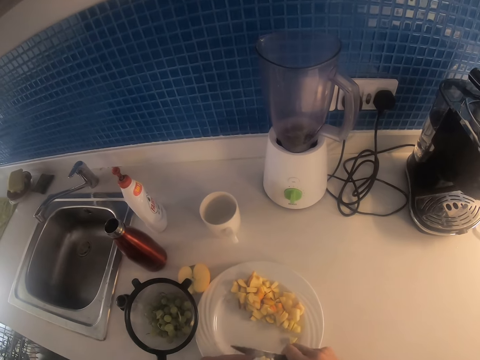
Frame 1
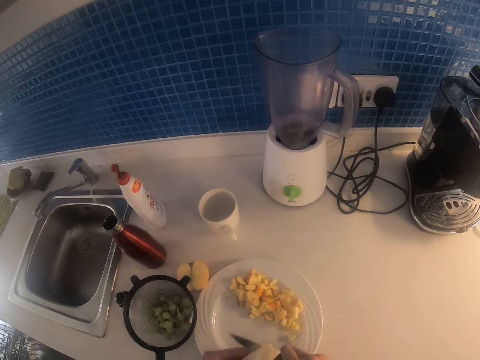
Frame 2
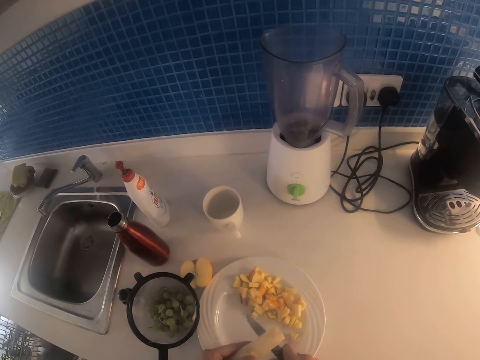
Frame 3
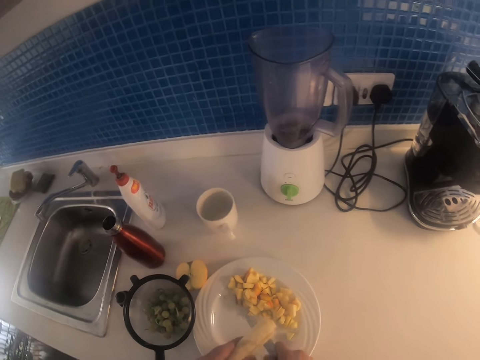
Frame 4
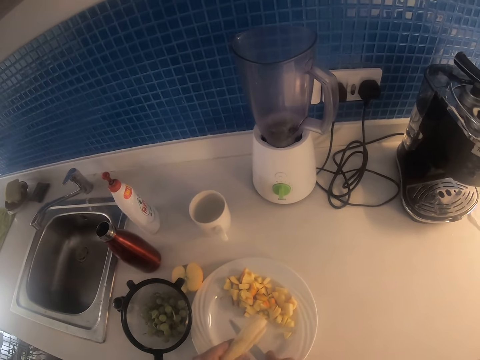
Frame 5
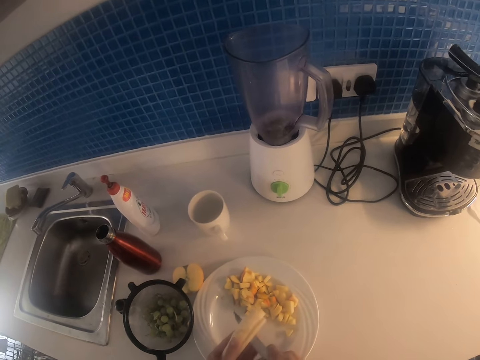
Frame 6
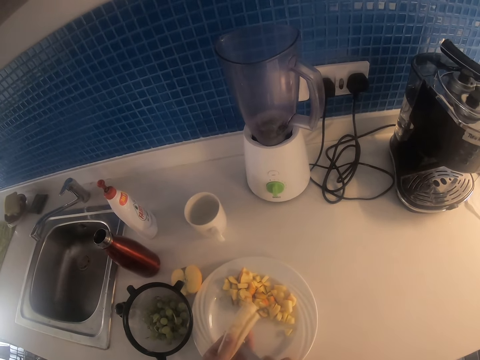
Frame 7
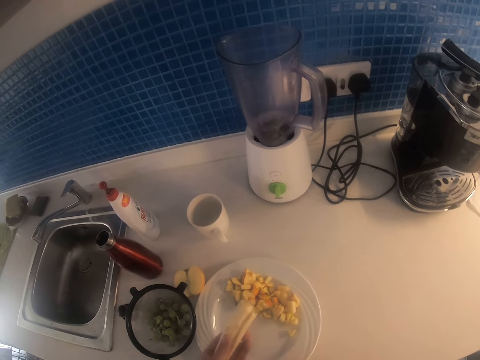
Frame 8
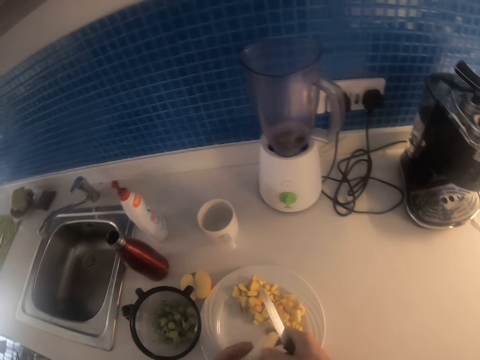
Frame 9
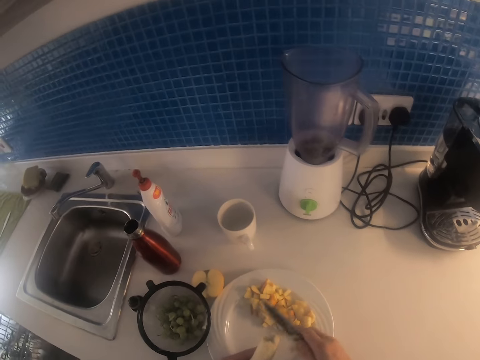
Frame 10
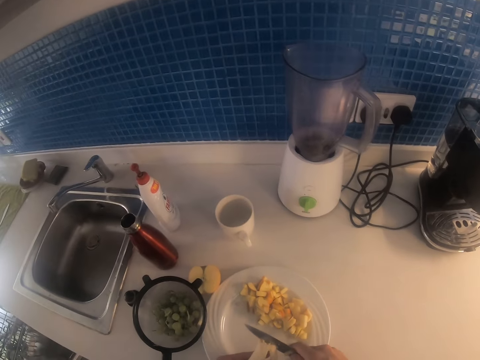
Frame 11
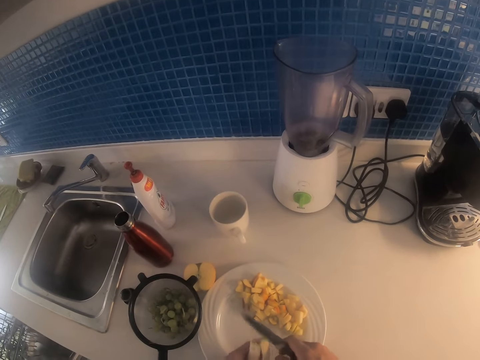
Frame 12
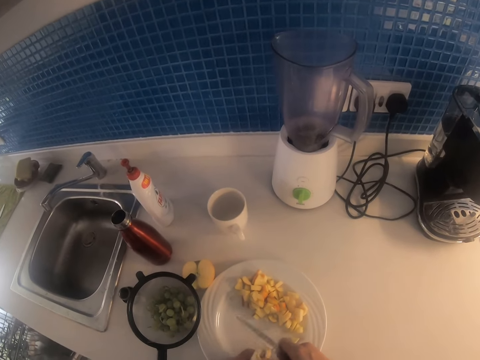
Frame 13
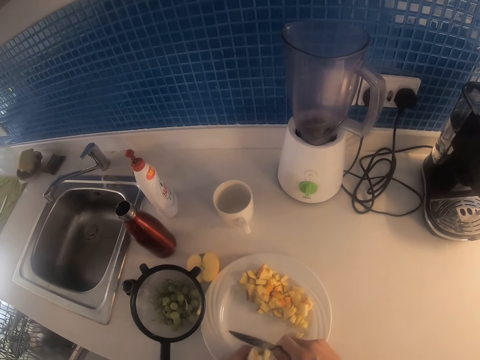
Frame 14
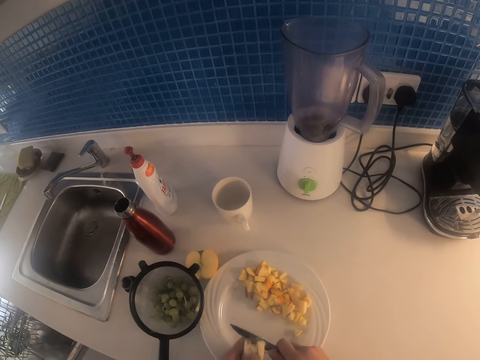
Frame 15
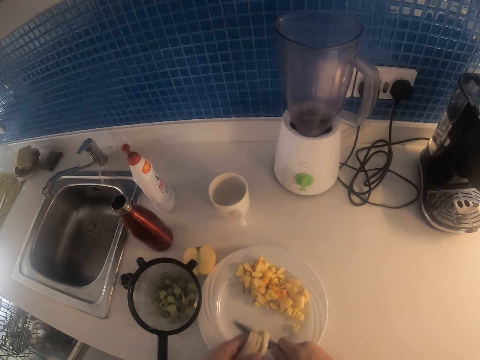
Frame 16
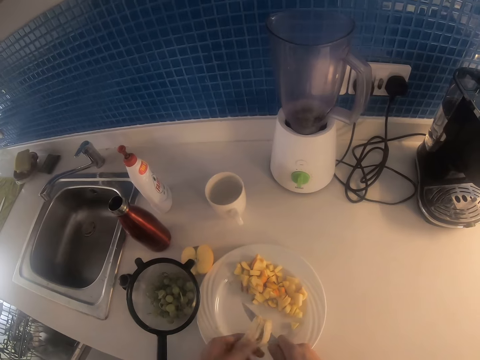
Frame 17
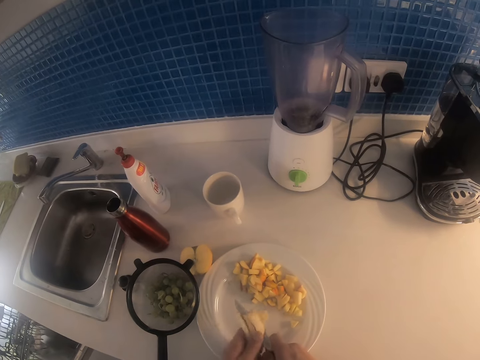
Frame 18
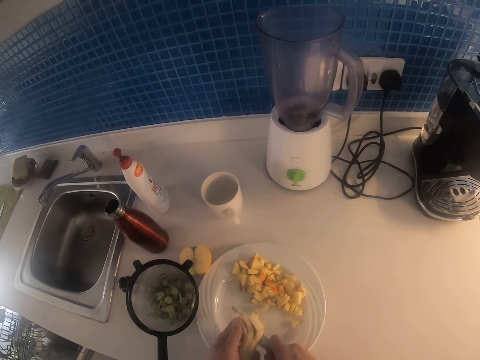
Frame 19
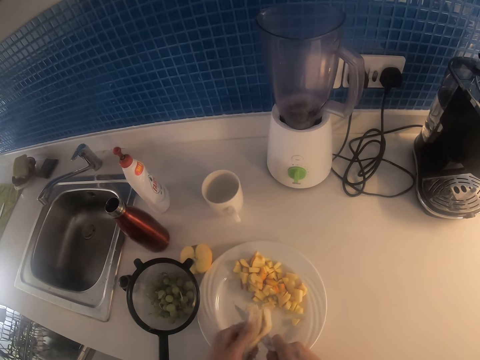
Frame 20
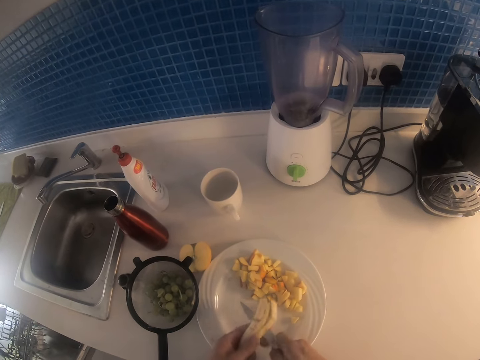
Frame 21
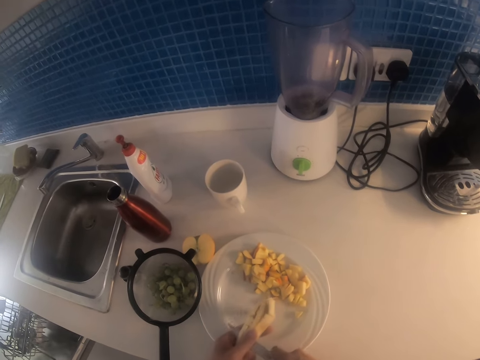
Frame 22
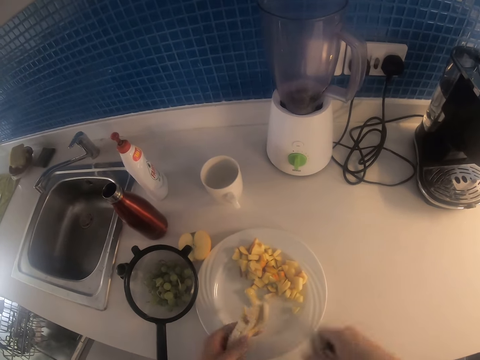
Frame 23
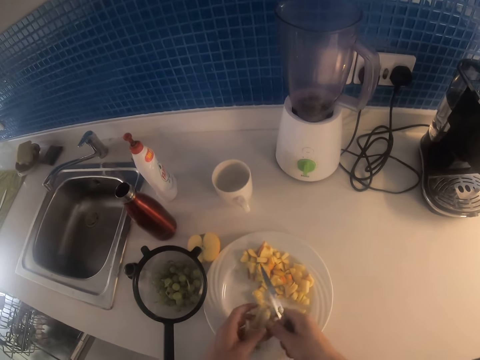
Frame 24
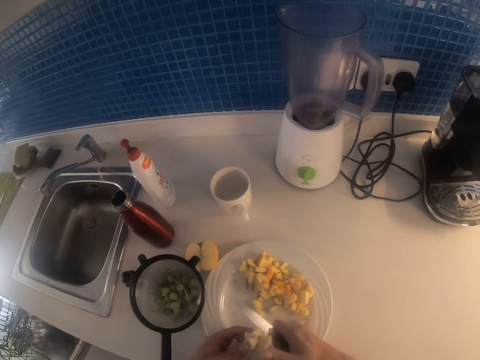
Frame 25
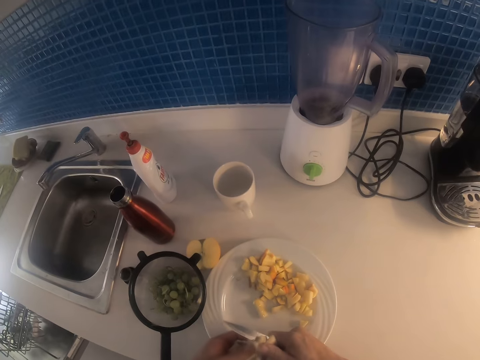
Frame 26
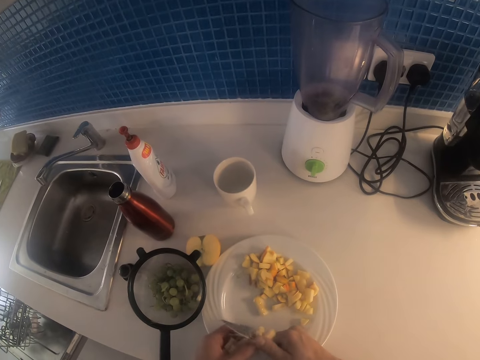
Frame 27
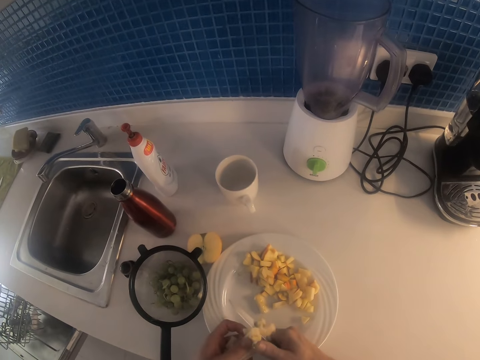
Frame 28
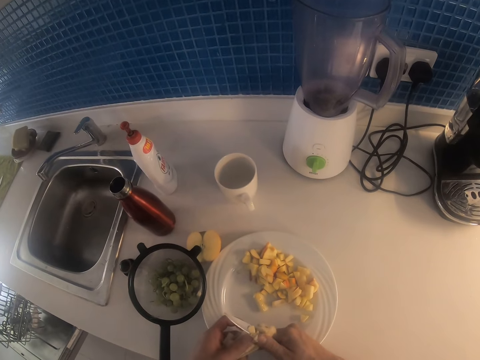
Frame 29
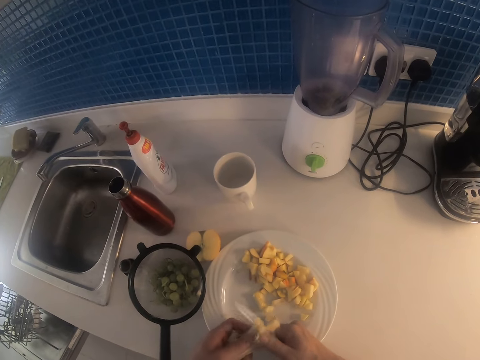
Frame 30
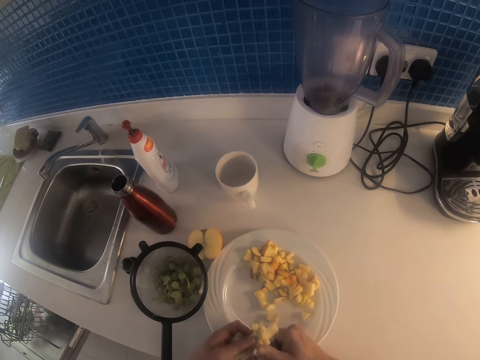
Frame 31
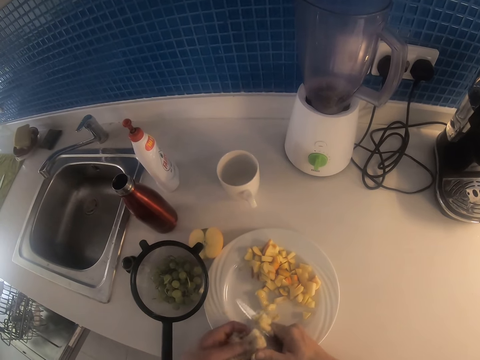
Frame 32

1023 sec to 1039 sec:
The camera wearer lifts the knife. They cut the banana with the knife.

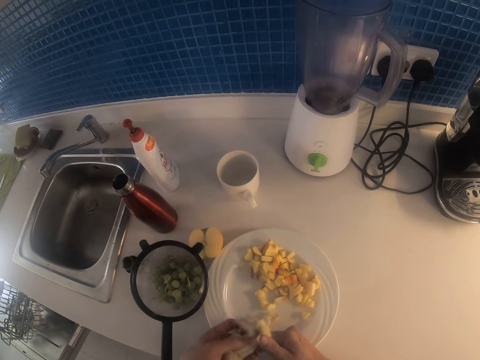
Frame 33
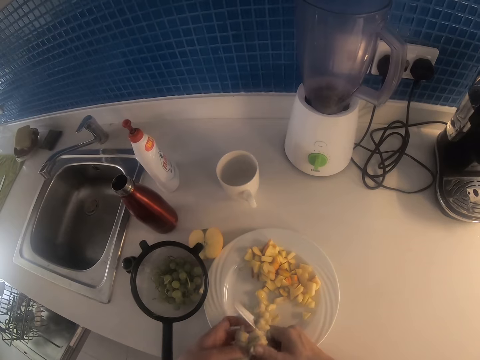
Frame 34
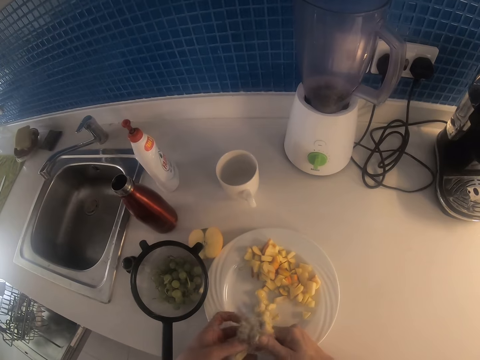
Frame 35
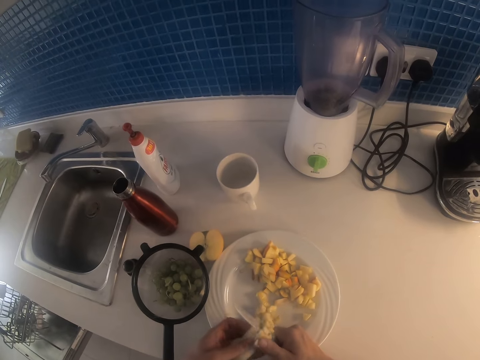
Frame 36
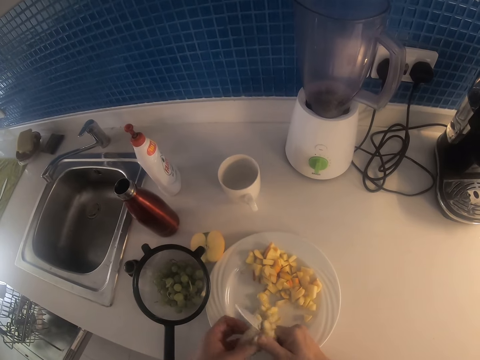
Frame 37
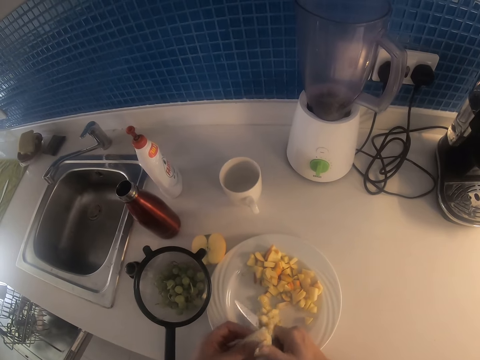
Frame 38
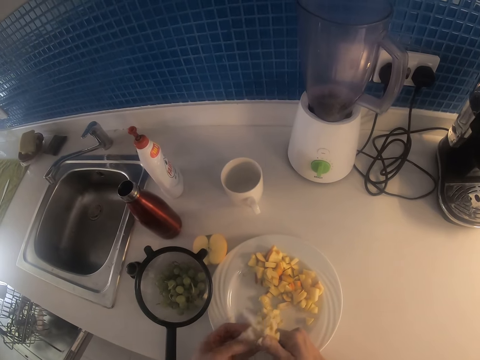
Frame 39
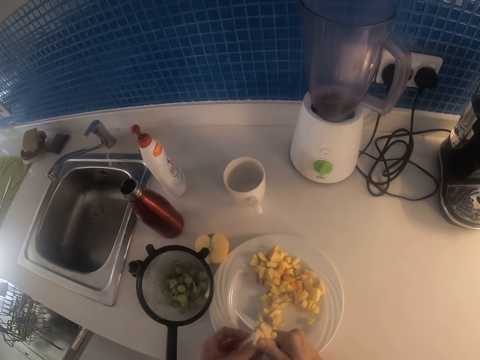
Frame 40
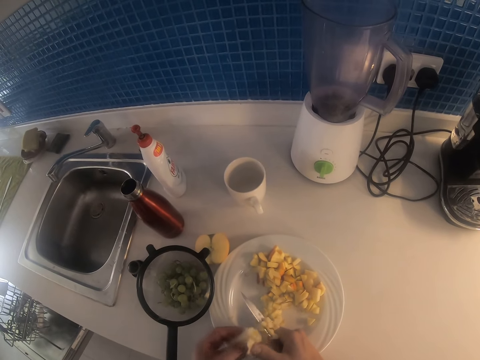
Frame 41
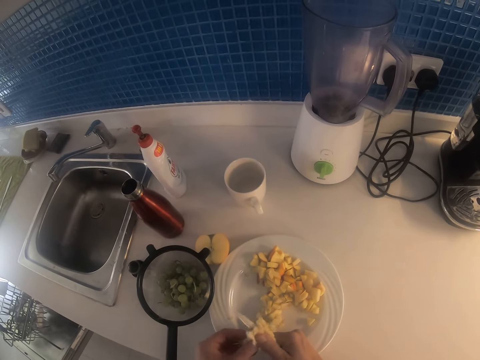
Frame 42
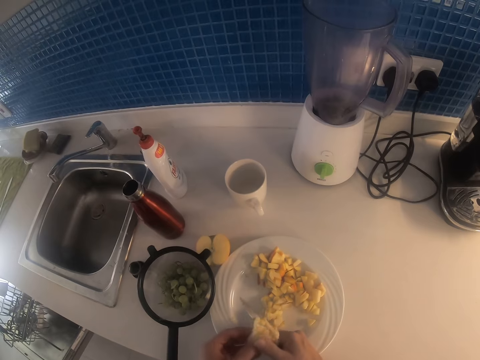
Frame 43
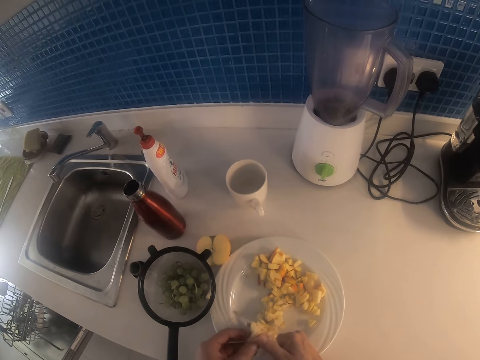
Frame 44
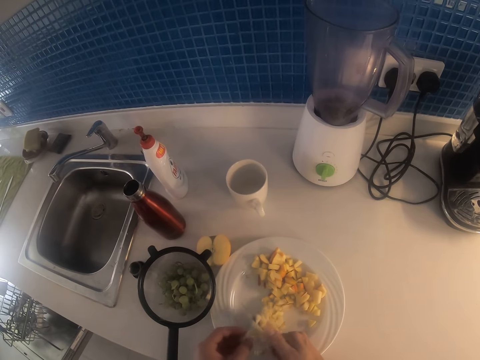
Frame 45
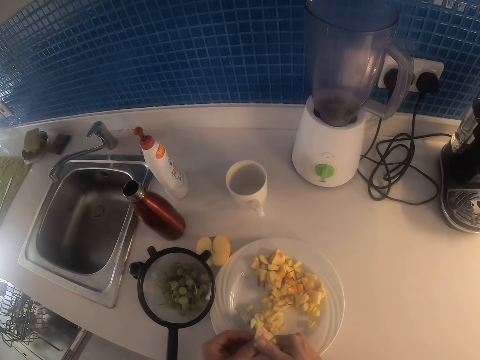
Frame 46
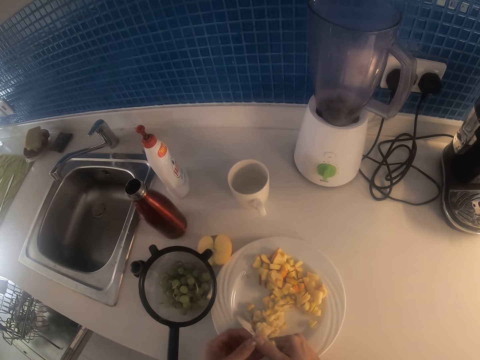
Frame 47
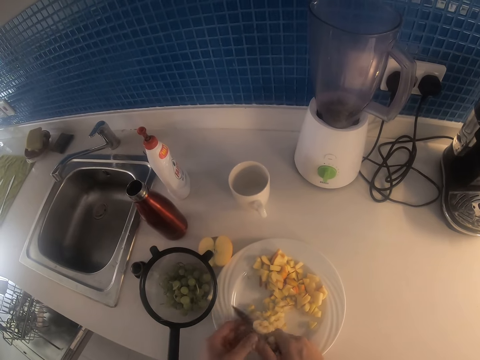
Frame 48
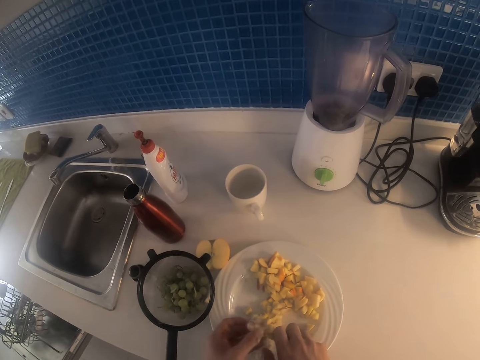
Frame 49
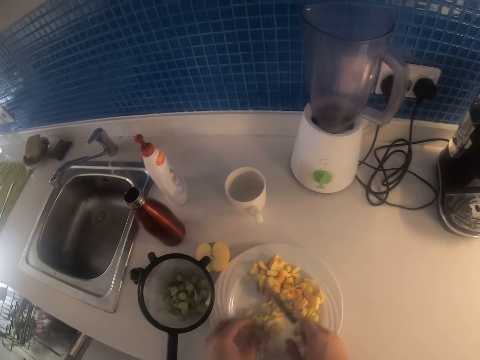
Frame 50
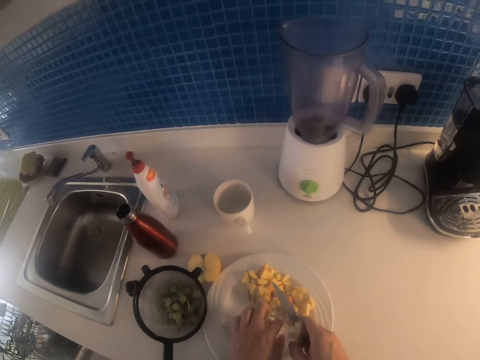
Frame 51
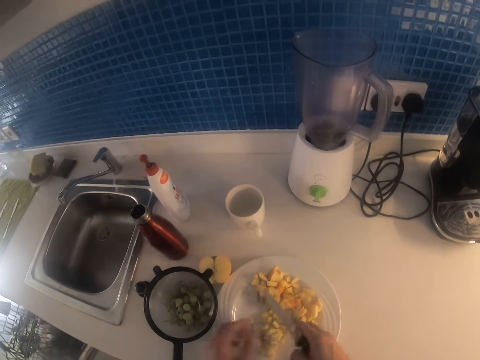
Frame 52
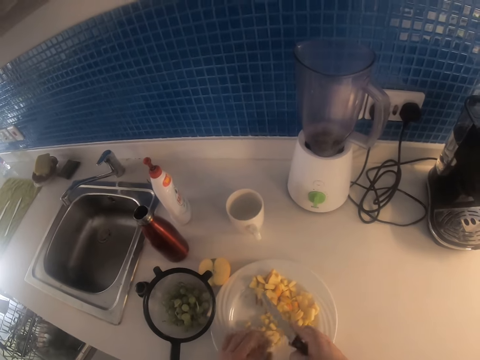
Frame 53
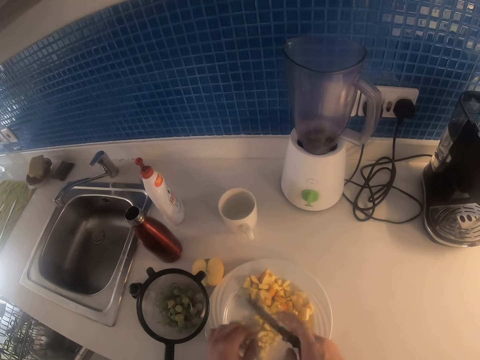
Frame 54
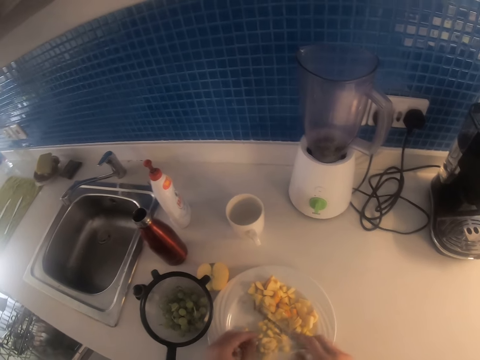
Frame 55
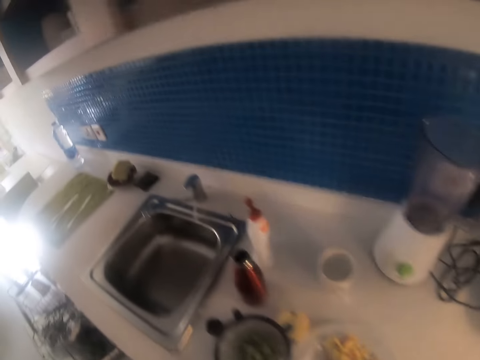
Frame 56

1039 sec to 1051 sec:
The camera wearer moves both hands. They shake the knife, remove the banana from the knife and place the knife on the plate.
